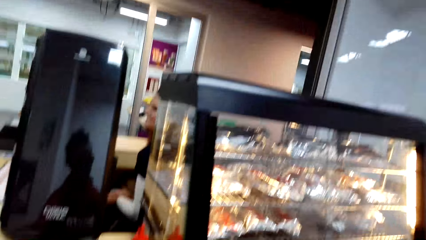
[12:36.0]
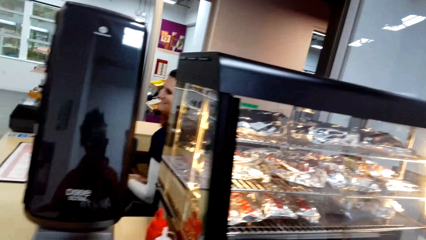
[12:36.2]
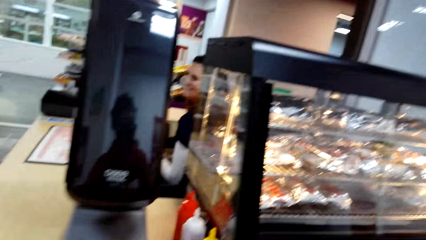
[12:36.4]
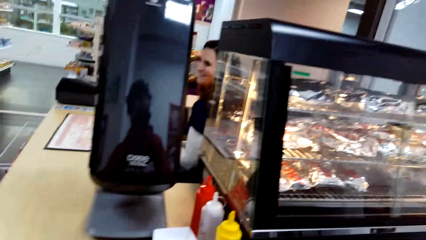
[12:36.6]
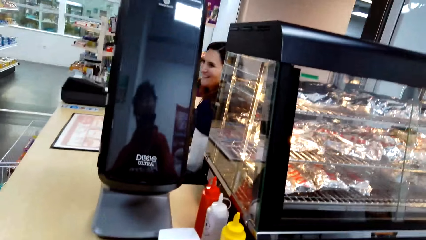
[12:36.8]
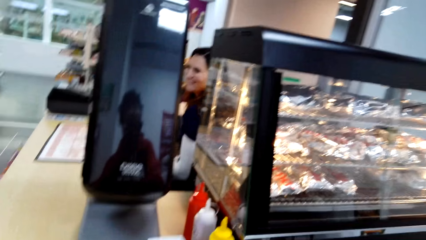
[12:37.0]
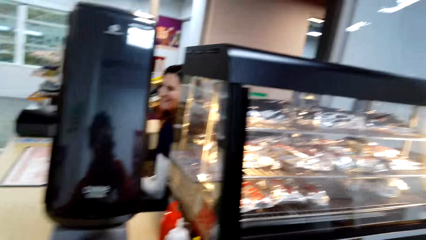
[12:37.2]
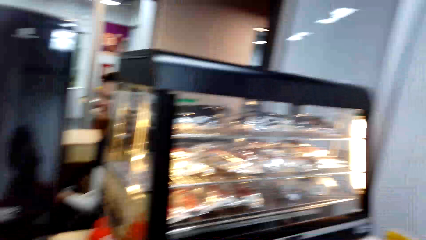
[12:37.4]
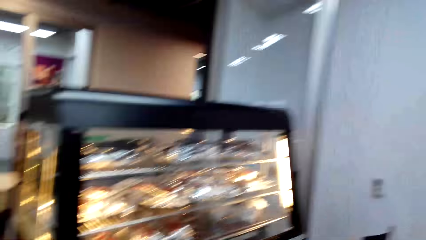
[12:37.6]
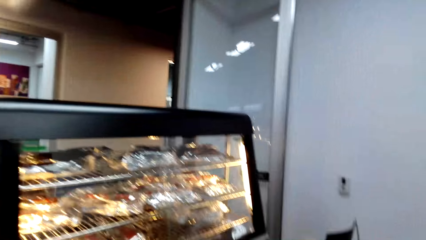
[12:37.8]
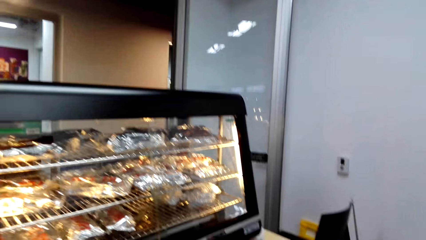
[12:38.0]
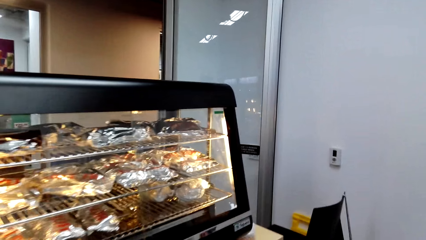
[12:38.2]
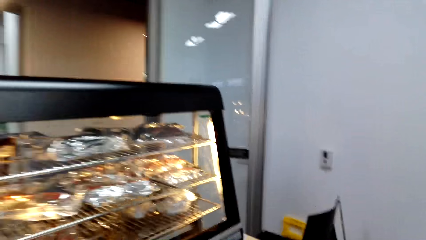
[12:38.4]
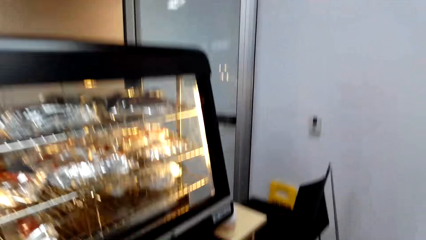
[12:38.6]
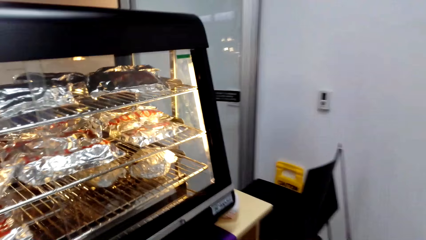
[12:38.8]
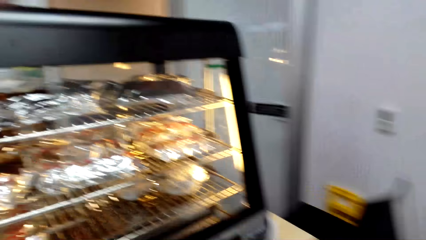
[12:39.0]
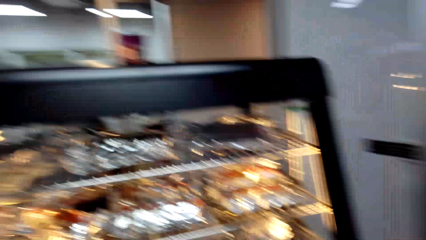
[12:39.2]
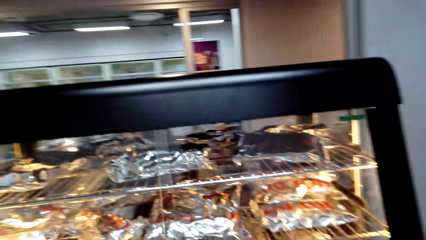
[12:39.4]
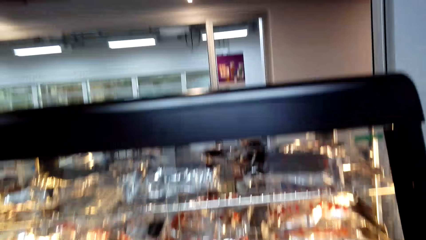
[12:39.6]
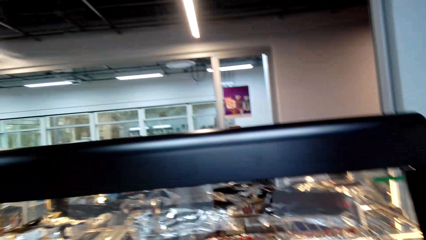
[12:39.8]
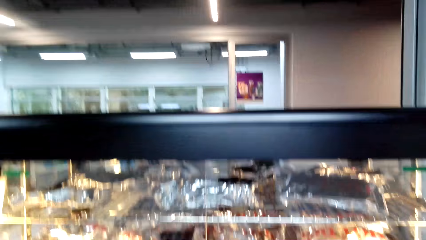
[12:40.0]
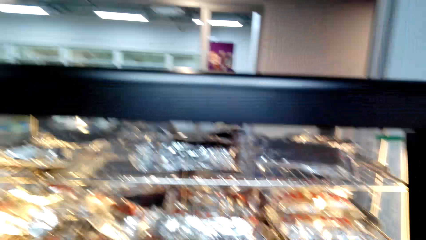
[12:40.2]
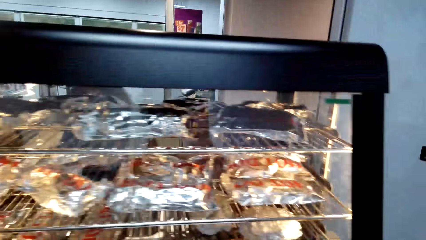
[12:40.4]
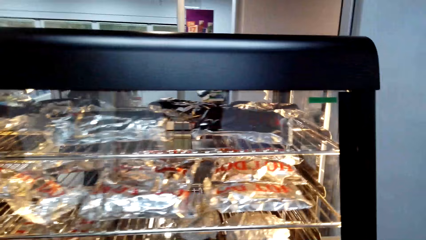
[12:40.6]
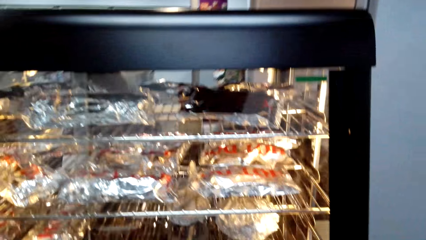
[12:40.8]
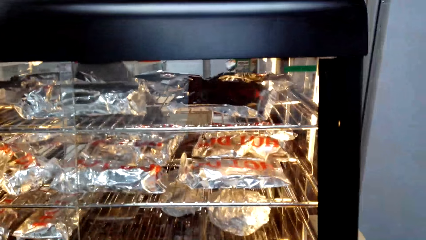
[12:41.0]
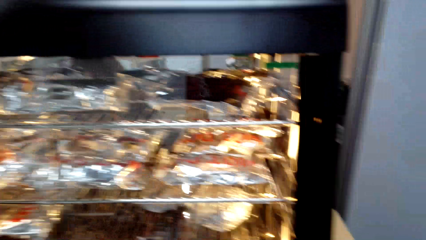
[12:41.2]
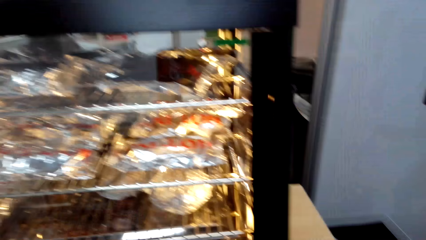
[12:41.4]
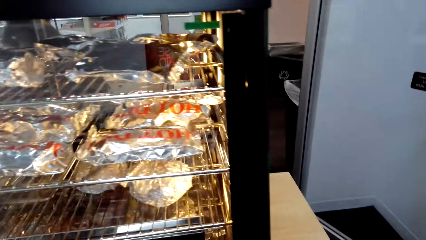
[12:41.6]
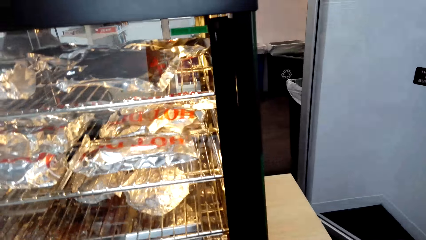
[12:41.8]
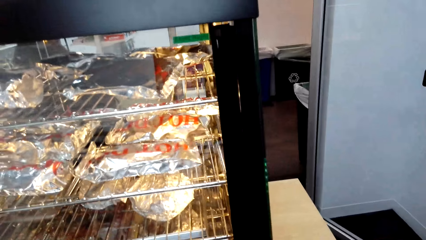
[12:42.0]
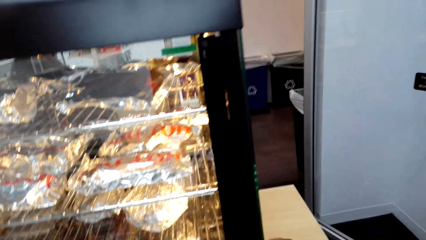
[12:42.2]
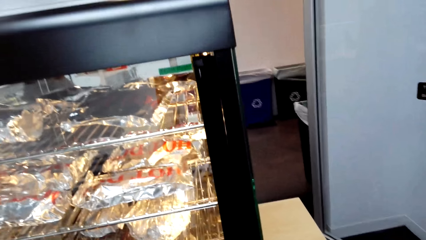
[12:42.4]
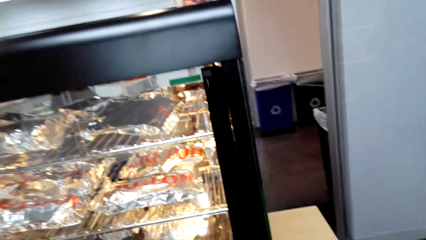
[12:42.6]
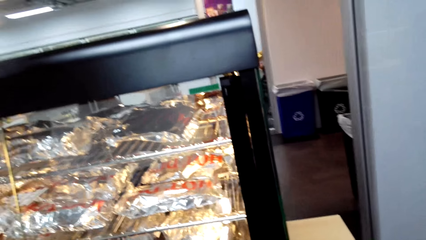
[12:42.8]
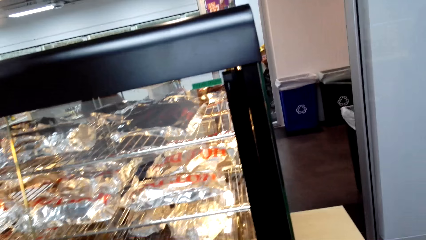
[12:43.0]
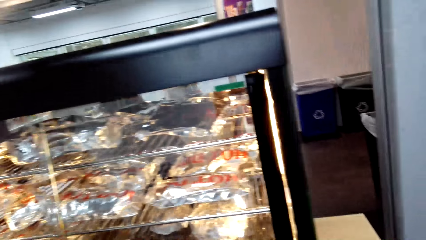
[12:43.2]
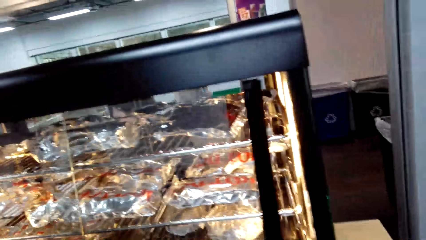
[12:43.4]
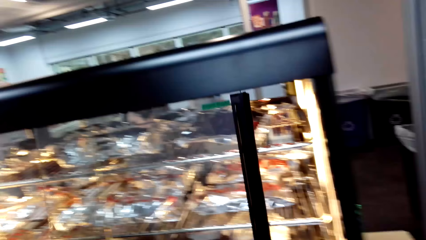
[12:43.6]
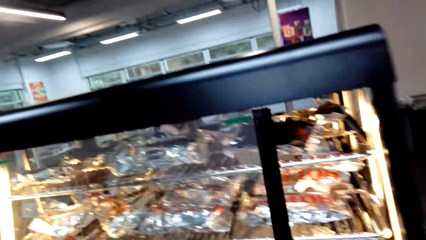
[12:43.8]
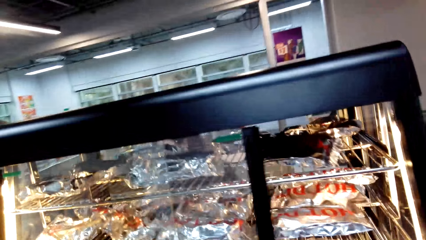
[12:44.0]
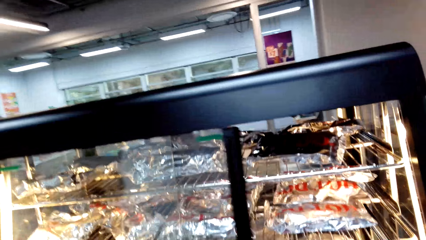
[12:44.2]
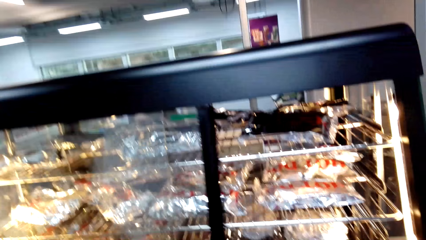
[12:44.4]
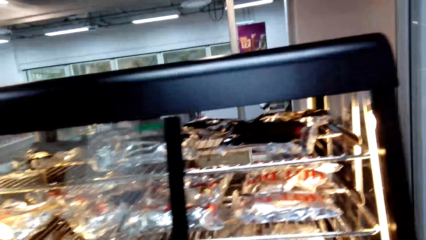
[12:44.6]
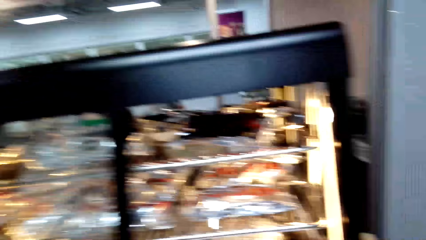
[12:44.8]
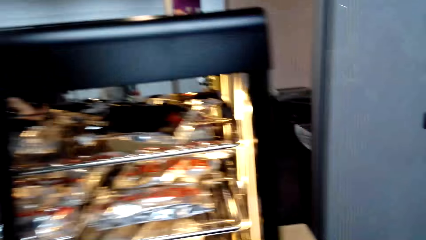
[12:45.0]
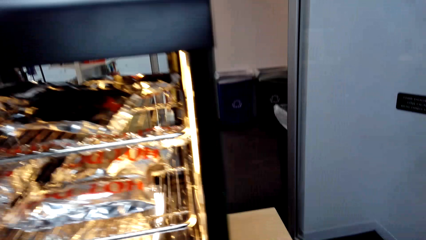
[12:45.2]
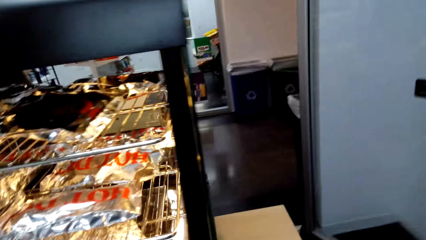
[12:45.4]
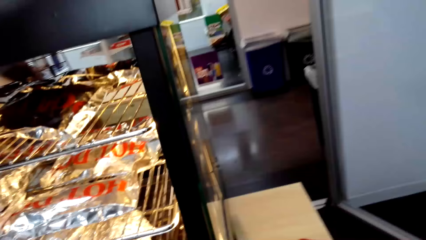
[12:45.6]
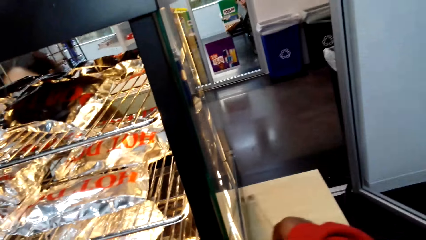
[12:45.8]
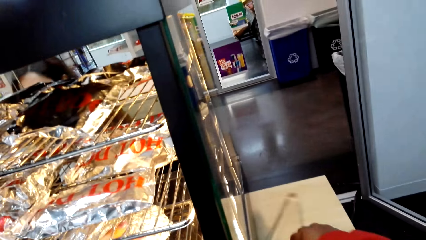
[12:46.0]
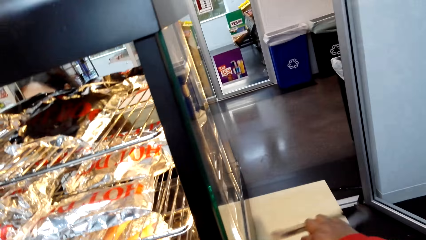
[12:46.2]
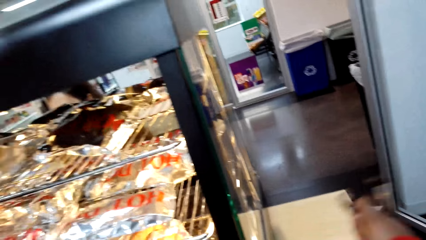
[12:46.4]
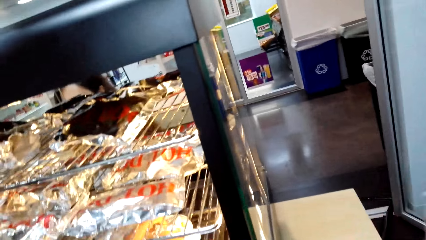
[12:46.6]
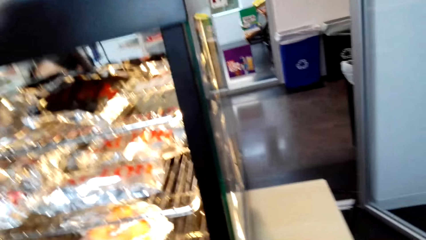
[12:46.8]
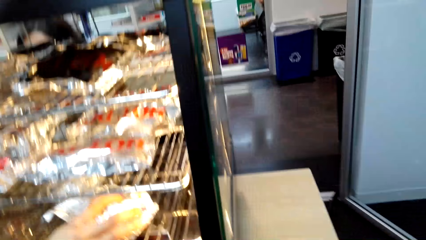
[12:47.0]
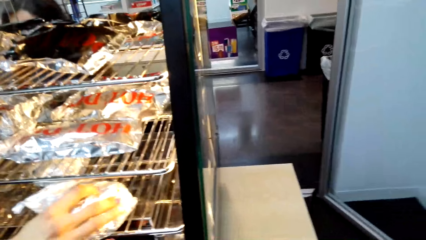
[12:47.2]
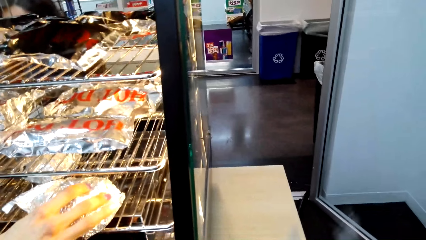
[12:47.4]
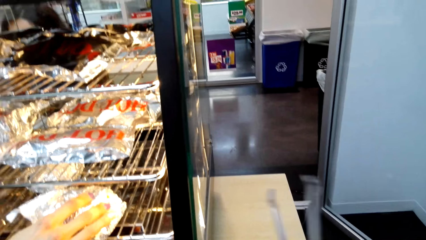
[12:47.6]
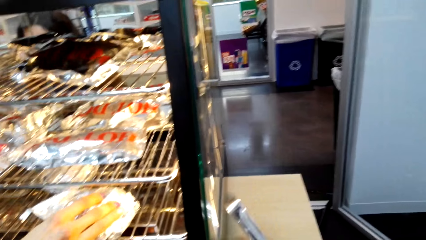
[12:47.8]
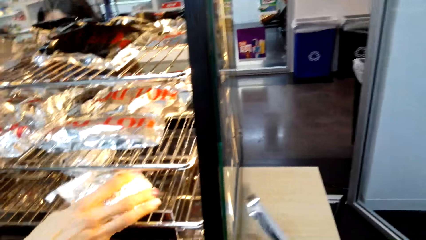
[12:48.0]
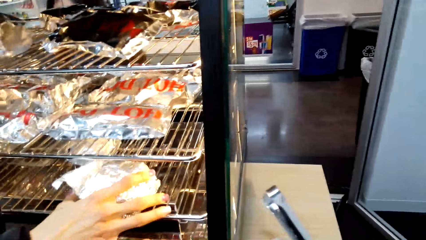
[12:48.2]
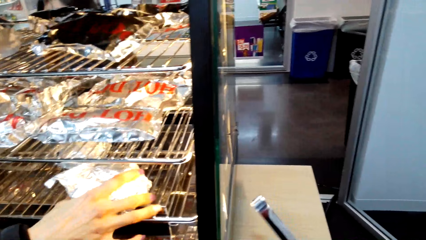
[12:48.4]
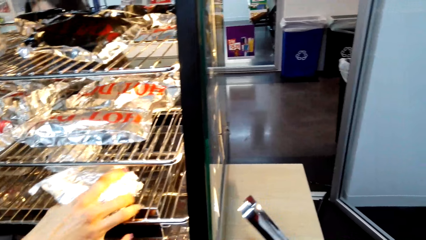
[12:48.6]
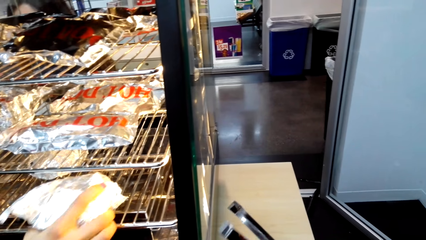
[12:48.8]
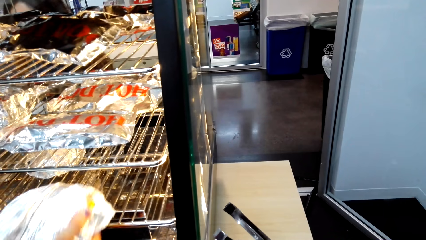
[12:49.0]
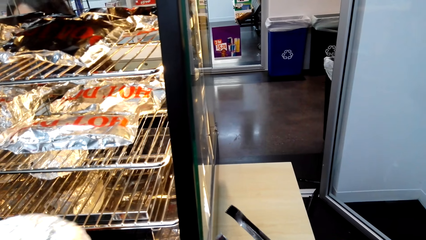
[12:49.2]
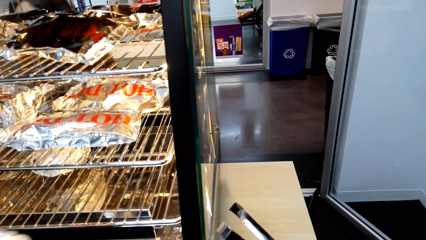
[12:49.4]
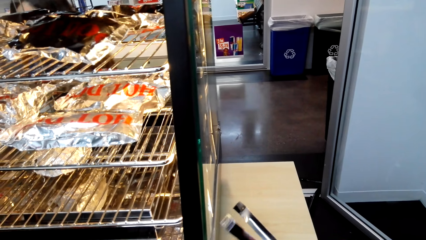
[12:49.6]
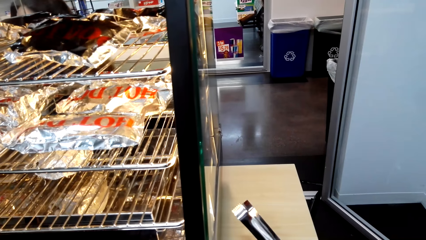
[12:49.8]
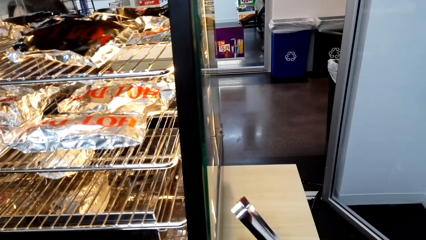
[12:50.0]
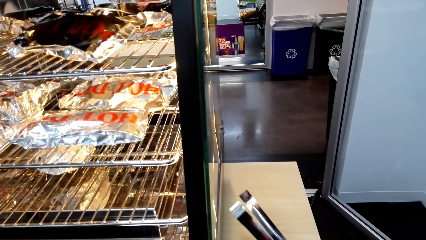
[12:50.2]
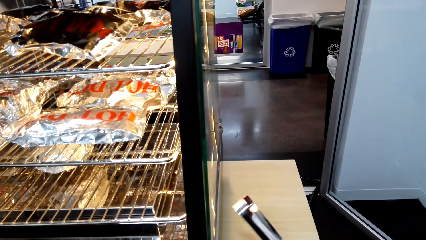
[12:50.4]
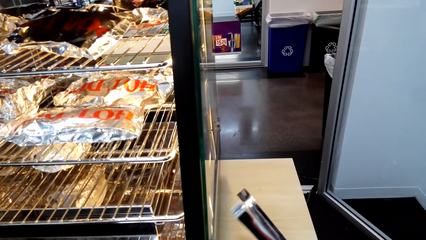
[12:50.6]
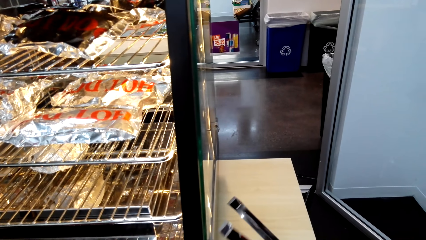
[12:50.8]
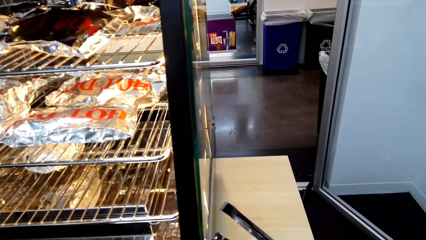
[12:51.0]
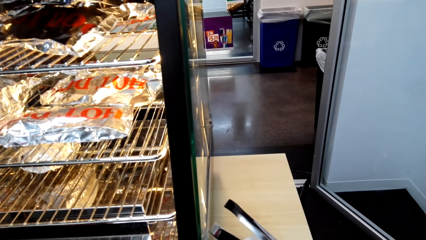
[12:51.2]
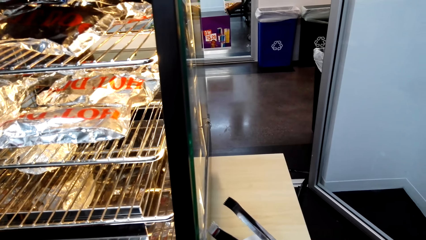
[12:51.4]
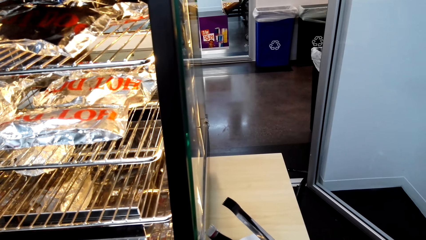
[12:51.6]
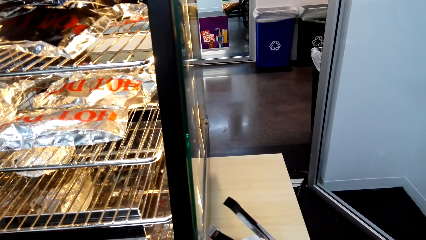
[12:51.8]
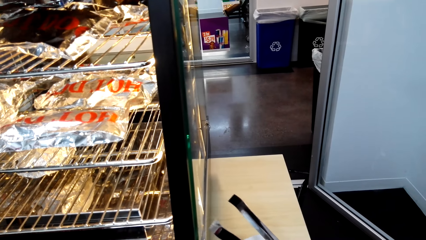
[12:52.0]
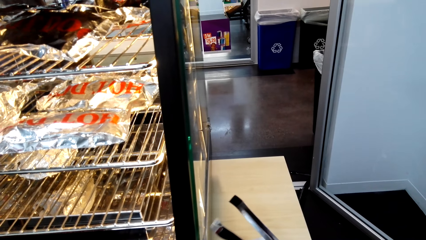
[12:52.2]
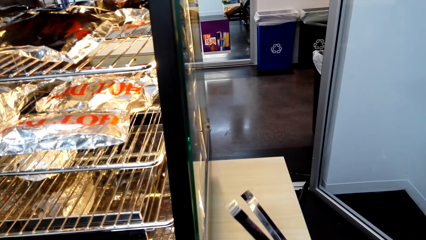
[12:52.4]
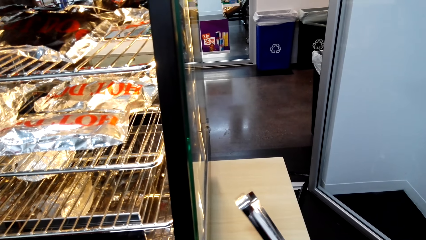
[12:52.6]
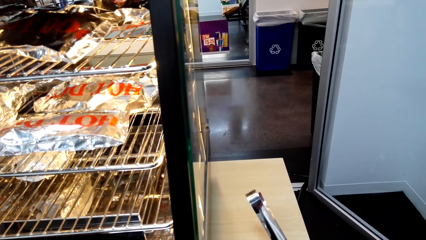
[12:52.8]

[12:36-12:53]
The camera wearer looks around. They stare at the food in the griller. They open the hotdog display door. They pick up tongs. They touch something. A person picks up a hotdog with the hand. The camera wearer looks at the hotdog. They pick up the food in the griller.
